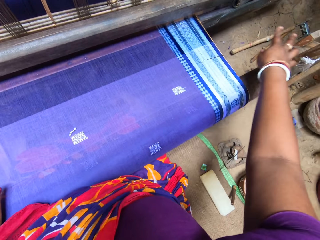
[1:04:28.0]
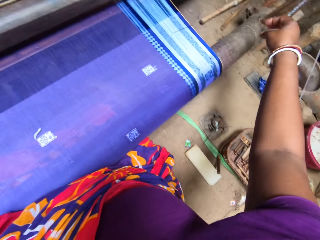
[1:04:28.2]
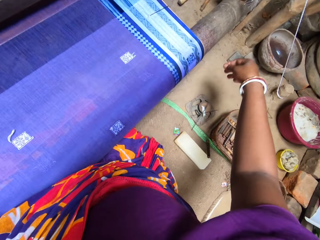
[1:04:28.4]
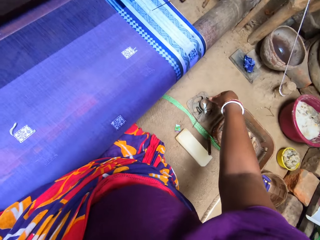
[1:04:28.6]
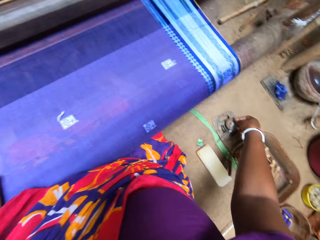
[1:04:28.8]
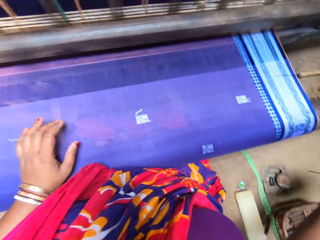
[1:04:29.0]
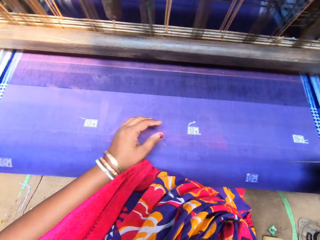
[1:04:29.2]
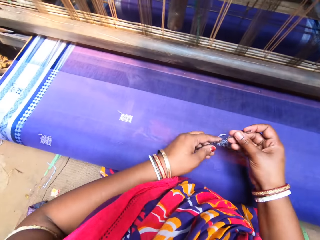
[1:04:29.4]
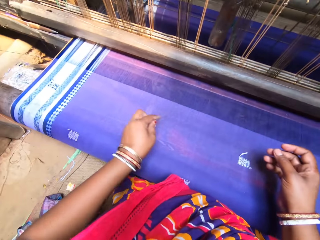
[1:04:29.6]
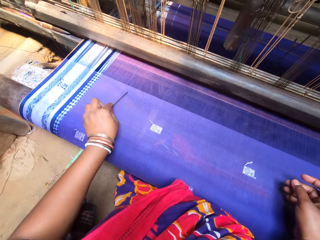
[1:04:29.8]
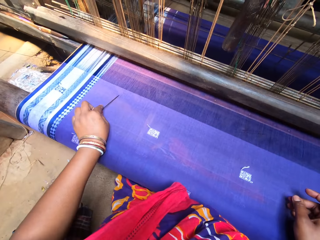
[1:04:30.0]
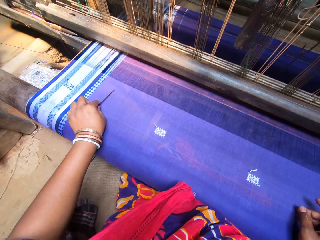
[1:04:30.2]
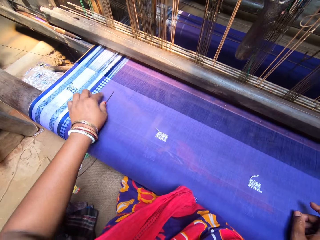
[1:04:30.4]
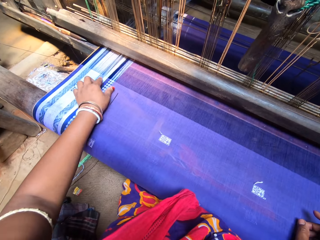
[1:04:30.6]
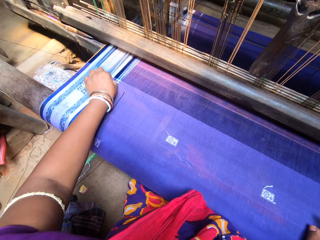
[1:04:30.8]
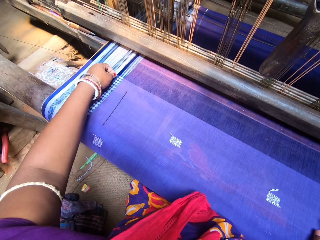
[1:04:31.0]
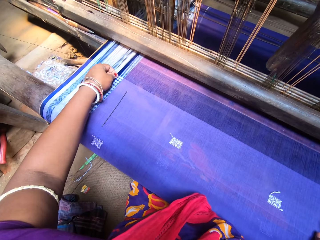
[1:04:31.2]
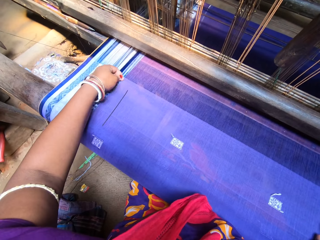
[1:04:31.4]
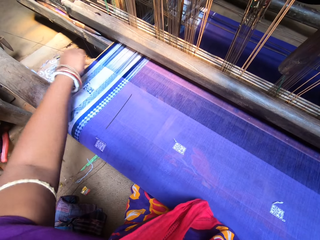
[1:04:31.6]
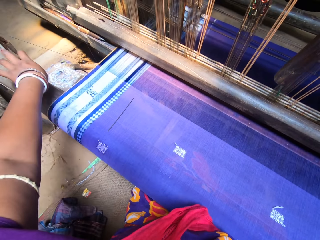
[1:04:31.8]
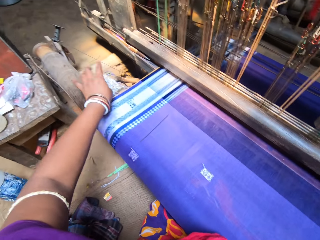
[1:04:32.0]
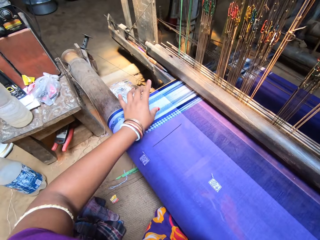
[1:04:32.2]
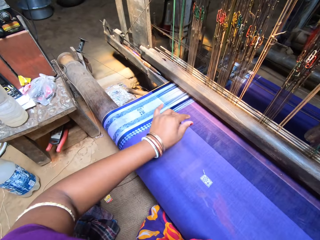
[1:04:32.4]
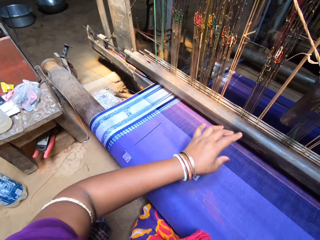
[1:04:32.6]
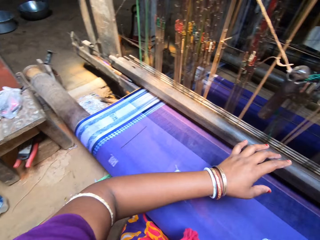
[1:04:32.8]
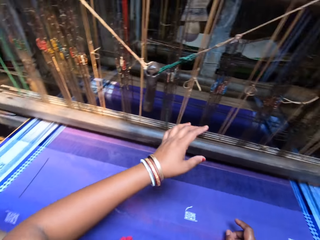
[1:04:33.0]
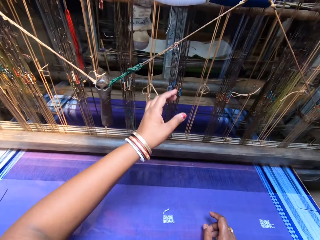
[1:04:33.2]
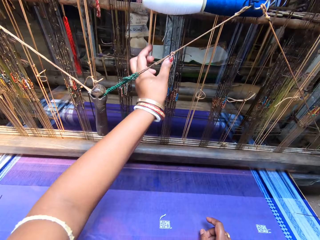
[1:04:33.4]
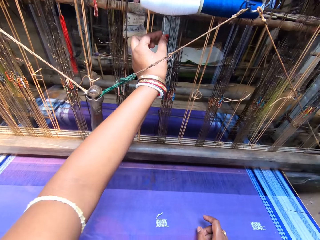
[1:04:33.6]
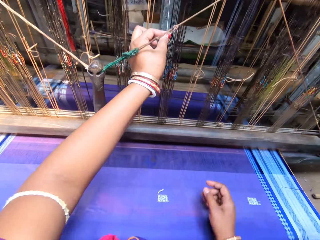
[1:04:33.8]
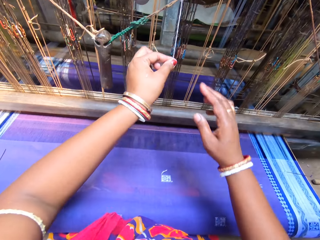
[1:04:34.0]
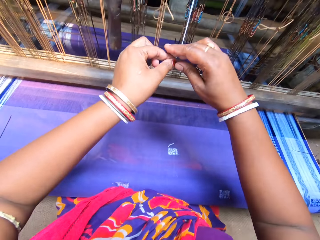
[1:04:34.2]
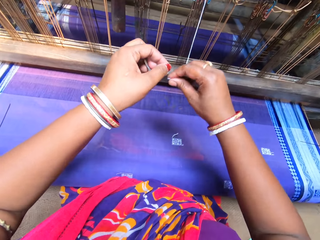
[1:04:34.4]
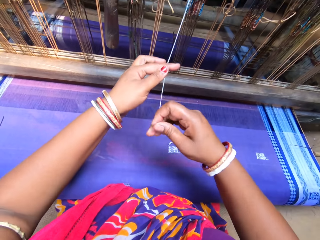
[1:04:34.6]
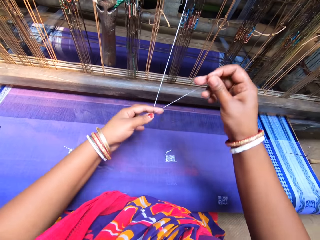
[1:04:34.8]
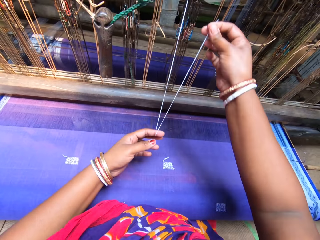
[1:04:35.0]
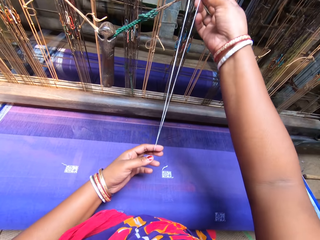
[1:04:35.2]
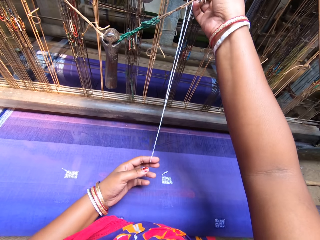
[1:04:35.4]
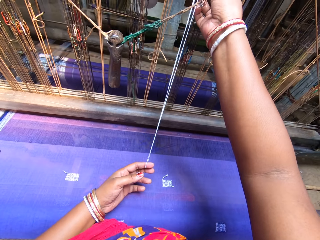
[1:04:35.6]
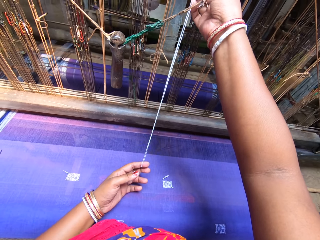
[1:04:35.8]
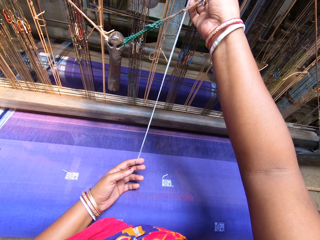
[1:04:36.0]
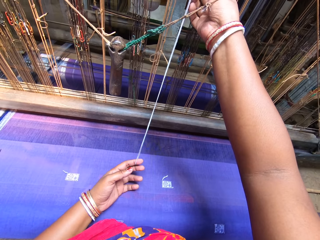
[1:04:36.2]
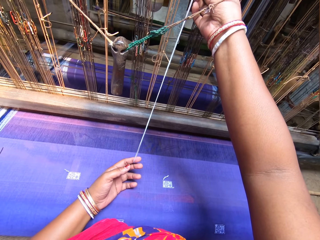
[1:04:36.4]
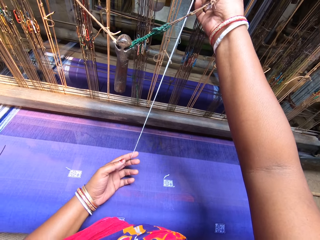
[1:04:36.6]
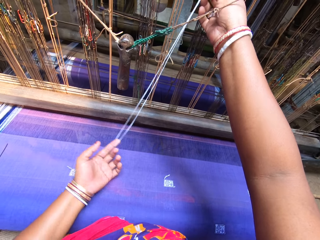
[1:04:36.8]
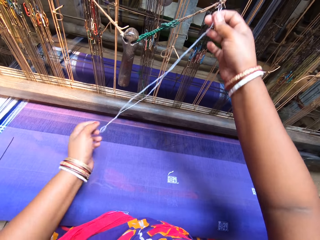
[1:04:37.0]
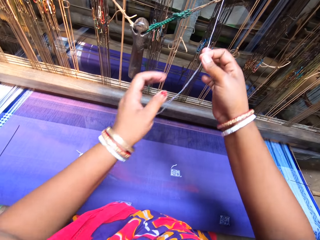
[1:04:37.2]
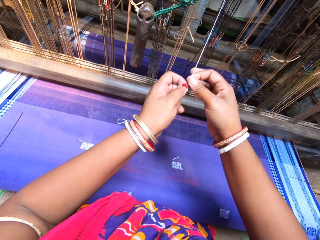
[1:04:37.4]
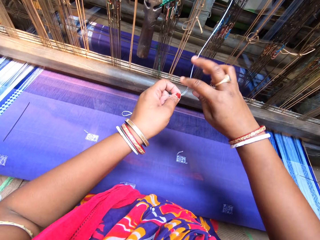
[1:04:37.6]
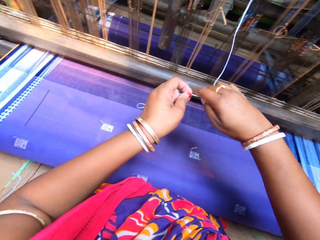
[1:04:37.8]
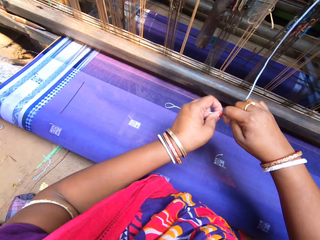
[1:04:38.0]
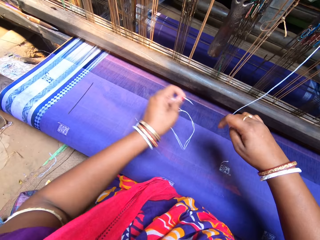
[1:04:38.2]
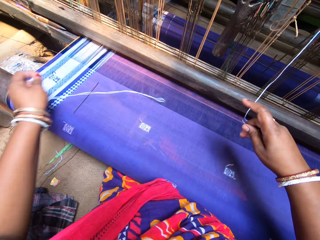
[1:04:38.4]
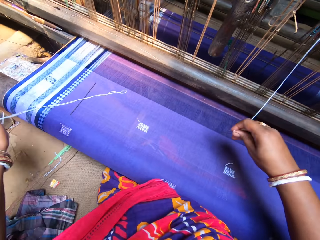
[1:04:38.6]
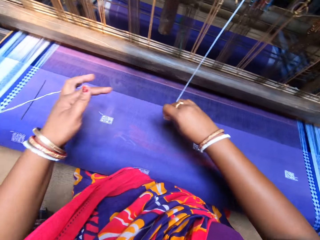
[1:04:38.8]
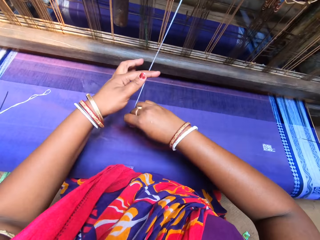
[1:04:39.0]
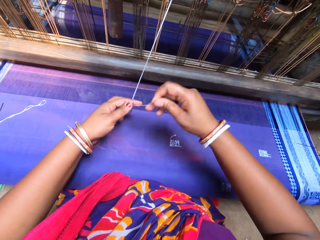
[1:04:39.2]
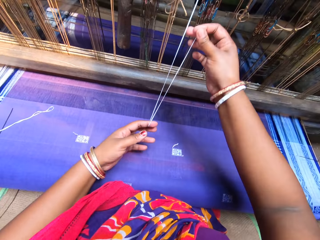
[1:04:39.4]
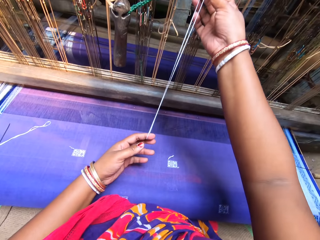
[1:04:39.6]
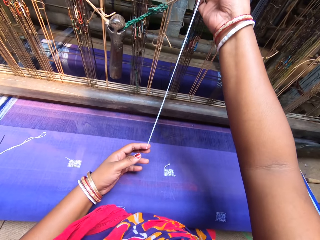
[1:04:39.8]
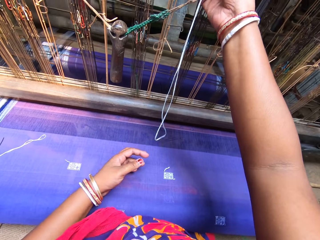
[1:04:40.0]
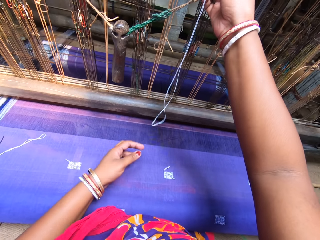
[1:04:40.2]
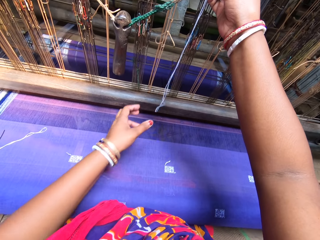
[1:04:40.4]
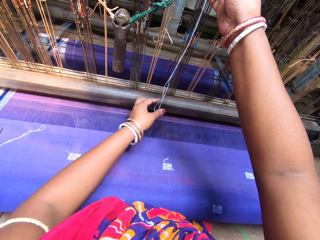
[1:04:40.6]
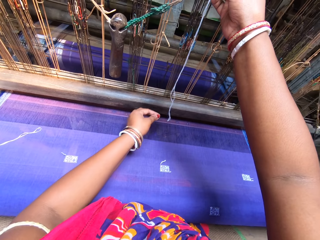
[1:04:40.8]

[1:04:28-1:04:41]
The camera wearer grabs the needle from the metal base with her right hand. She passes the needle to her left hand. She drops the needle on the fabric with her left hand. She moves the needle along the cloth and rests her hand on the cloth. She picks up a thread from the fabric with her left hand. She pulls the thread. She throws the fabric on the floor with her left hand. She drops the thread. She pulls down a thread from the thread spool with her left hand. She takes the thread. She grabs the thread with her right hand. She holds the thread with the other hand. She folds the thread on her left hand with her right hand. She holds the thread. She pulls down the thread with her right hand. She holds the thread again. She cuts off a part of the thread with her right hand. She drops the thread. She folds the thread on her left hand with her right hand. She holds the thread.

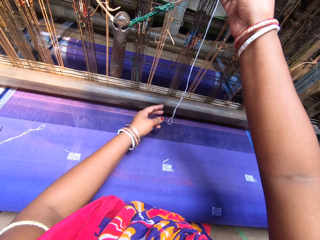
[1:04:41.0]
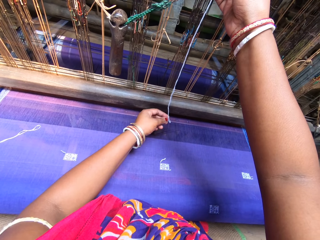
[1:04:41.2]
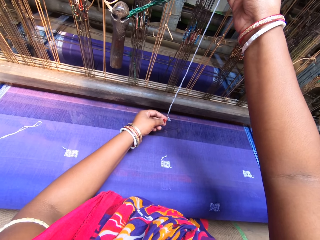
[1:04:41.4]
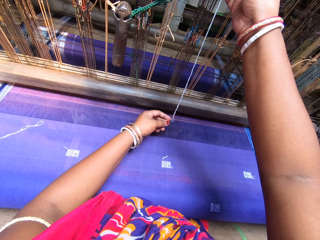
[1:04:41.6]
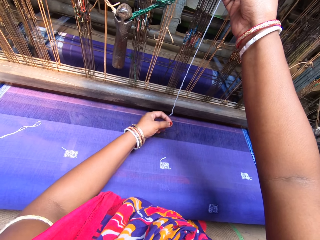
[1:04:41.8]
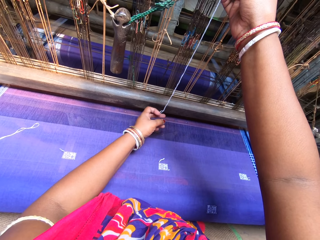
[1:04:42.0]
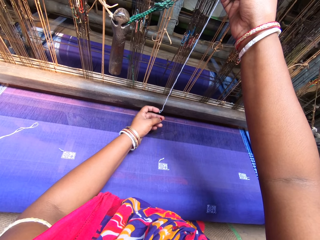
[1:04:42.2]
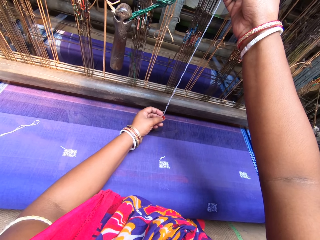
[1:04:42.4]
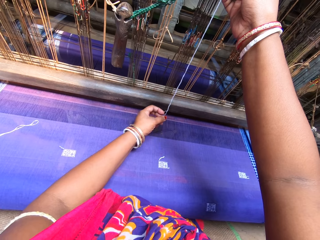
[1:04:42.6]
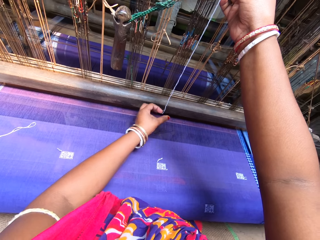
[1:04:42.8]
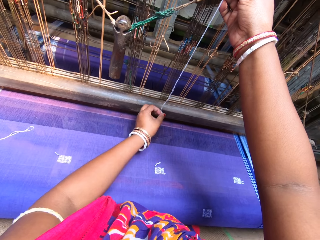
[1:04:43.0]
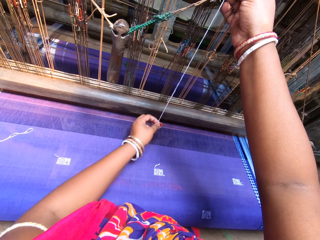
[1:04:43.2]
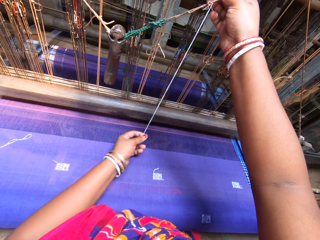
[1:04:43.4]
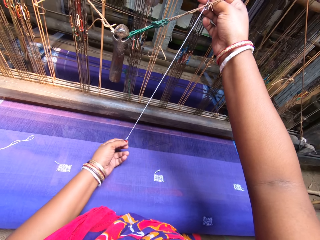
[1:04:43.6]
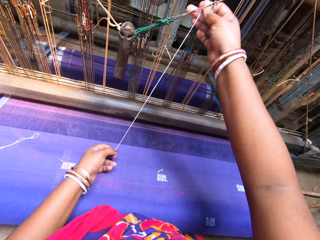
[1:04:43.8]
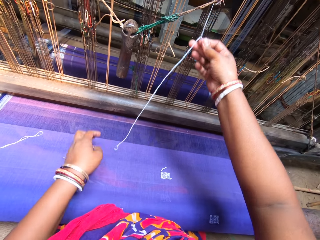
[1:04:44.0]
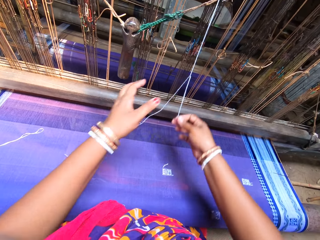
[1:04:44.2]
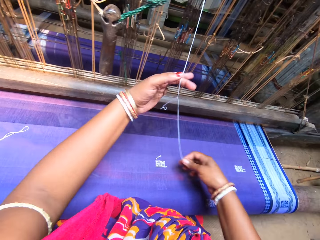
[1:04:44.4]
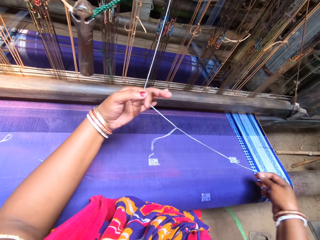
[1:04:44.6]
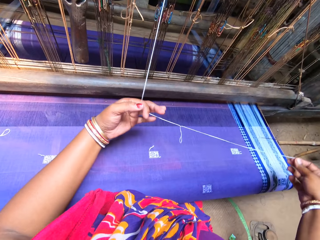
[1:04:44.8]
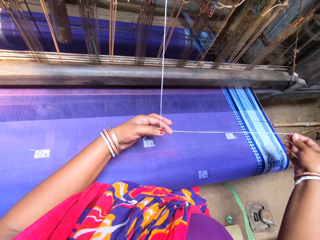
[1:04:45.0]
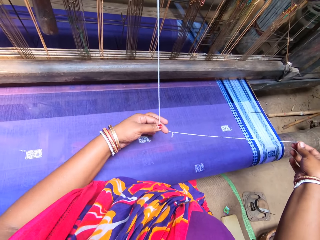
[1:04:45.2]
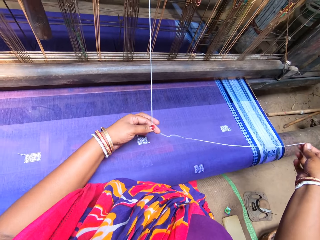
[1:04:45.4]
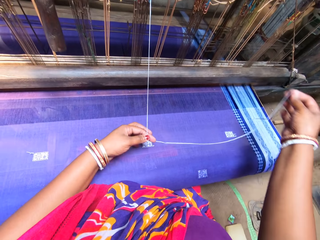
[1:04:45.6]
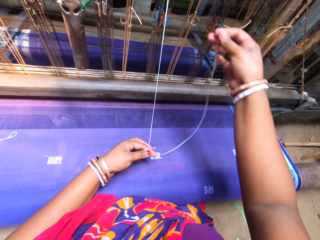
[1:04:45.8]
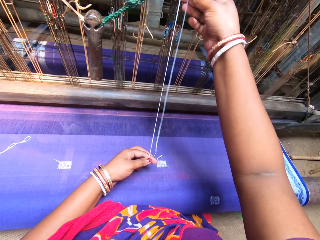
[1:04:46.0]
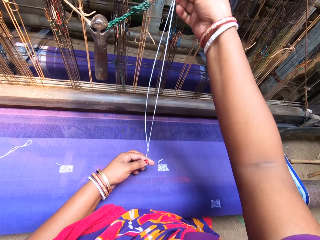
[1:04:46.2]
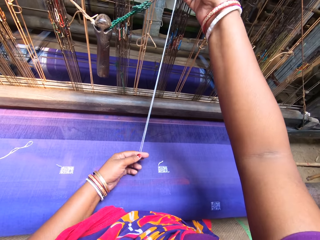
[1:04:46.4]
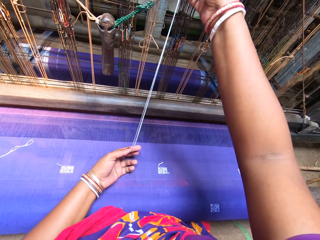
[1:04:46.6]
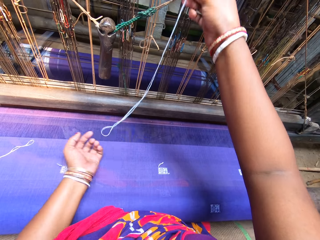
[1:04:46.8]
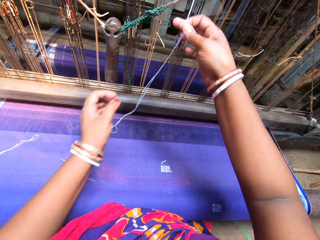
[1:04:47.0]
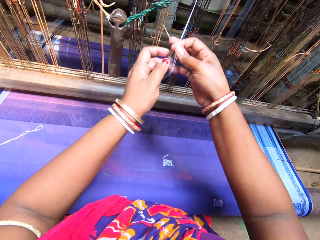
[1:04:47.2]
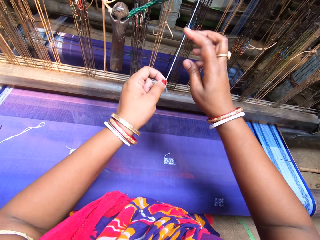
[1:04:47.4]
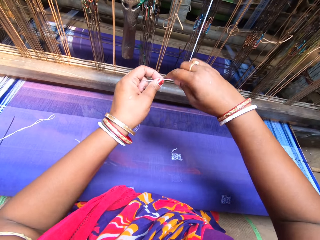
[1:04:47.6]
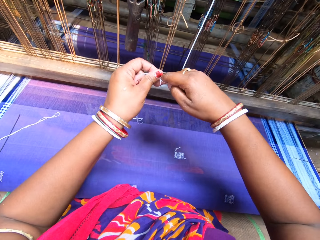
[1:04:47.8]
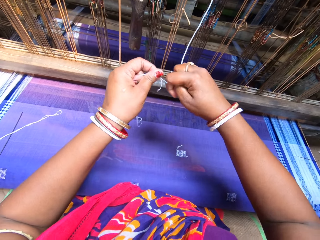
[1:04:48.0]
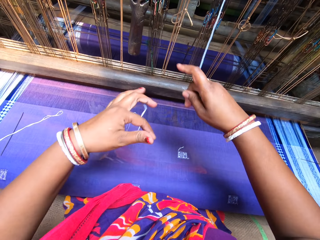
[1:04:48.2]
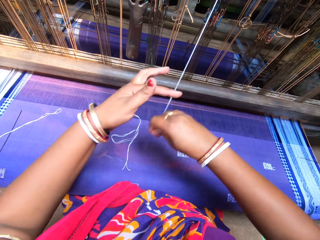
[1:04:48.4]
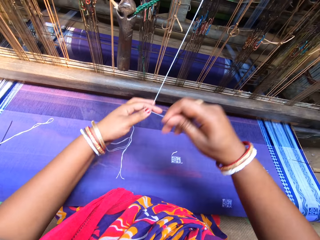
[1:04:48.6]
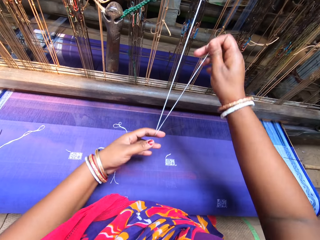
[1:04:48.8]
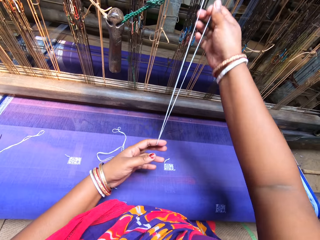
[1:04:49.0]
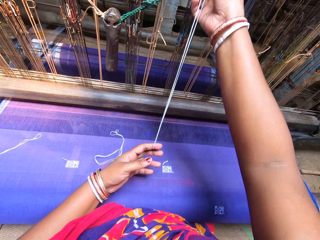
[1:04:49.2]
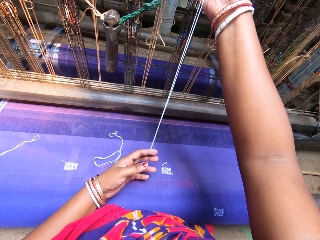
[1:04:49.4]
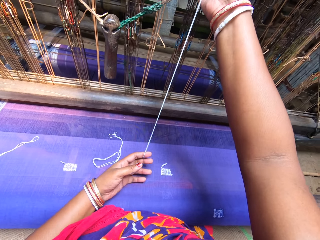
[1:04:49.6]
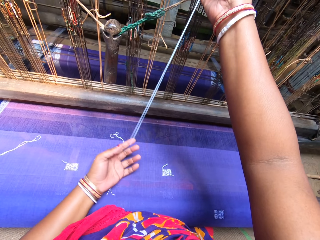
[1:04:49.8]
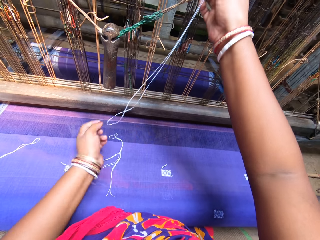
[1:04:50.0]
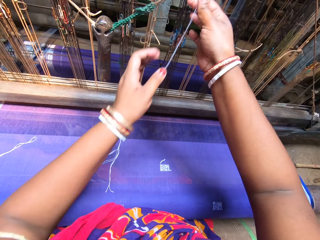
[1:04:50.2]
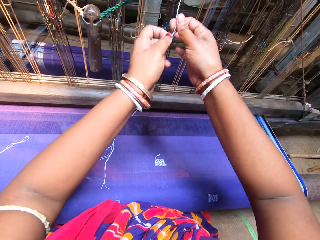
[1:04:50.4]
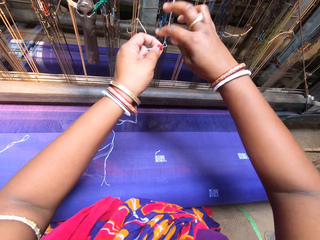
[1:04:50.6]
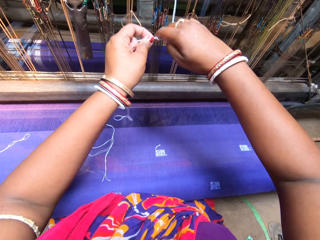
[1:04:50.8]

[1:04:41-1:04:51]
The camera wearer touches the thread. She touches the thread again. She grabs the bottom of the thread with her left hand. She holds the thread. She pulls down the thread with her right hand. She partitions the thread with her left hand. She holds the thread. She folds the thread on her left hand with her right hand. She lifts the thread. She pulls down the thread with her right hand. She grabs the thread with her left hand. She holds the thread. She holds the thread again. She cuts the thread with her right hand. She drops the thread. She folds the thread on her left hand with her right hand. She holds the thread. She pulls down the thread with her right hand. She holds the thread.
